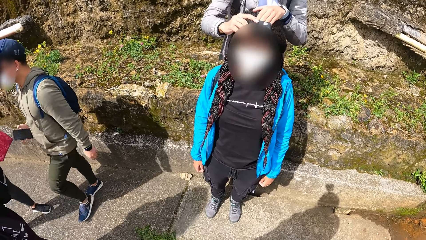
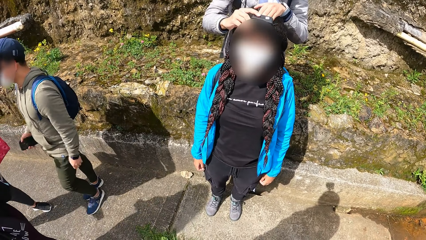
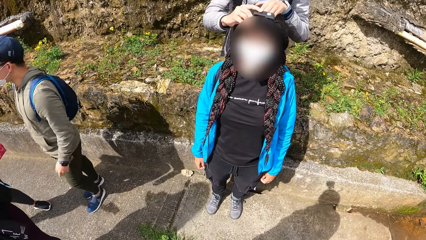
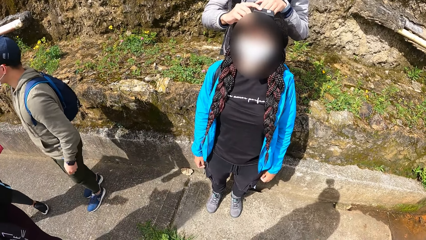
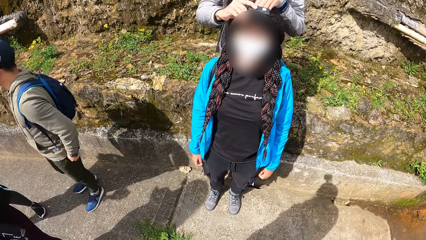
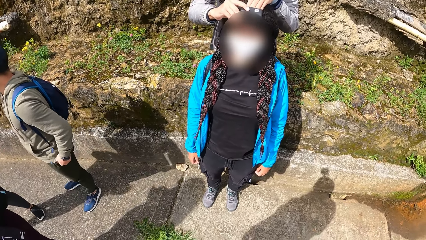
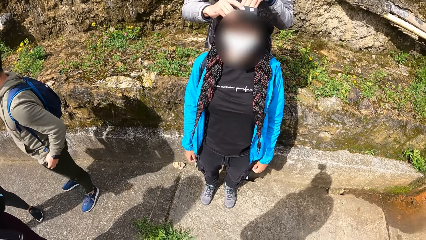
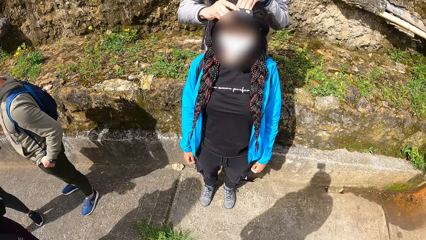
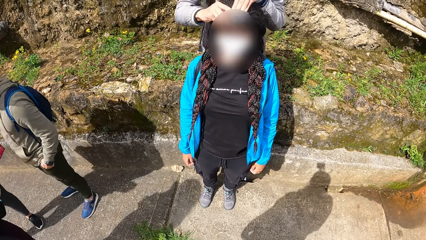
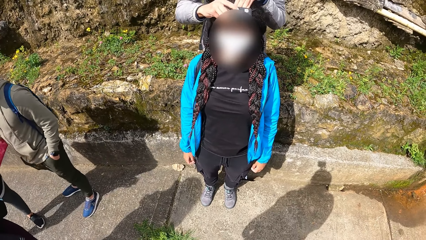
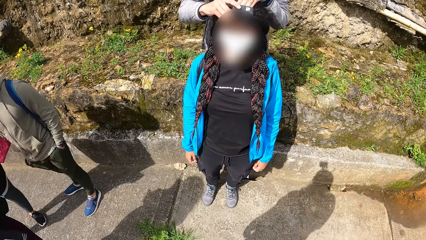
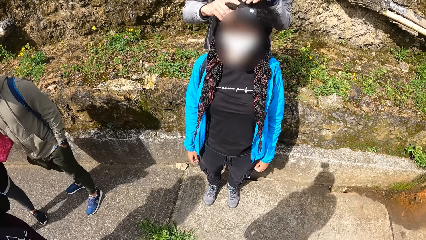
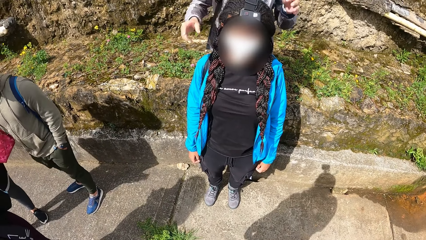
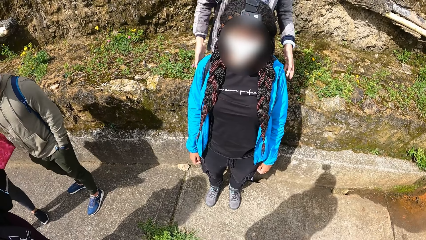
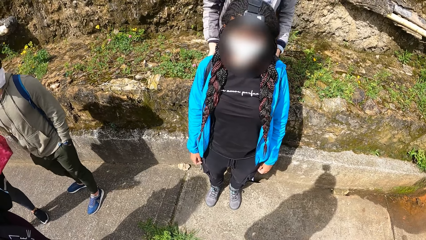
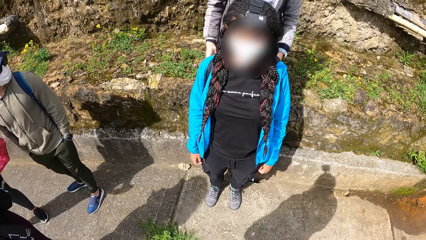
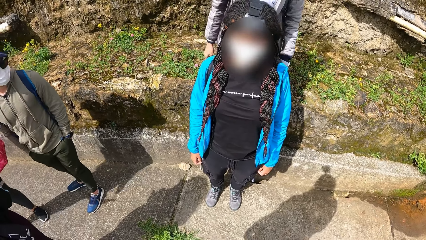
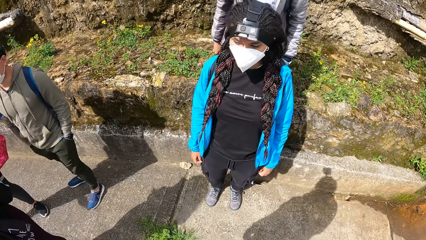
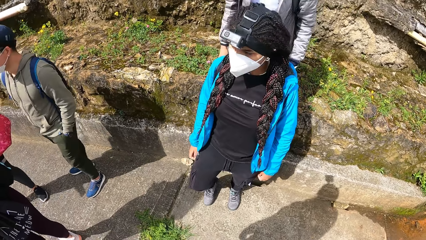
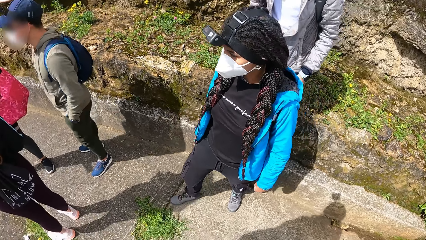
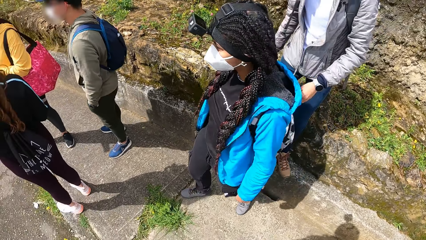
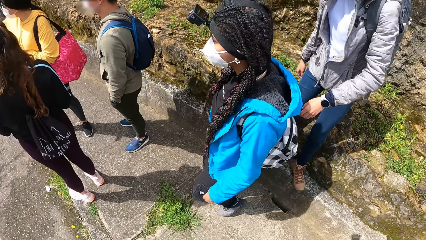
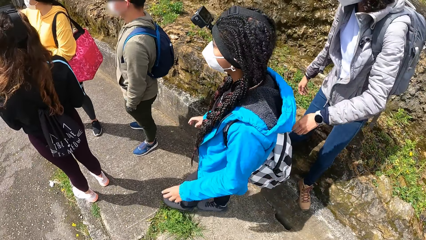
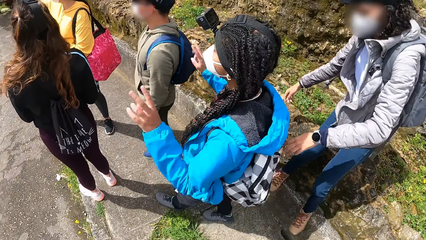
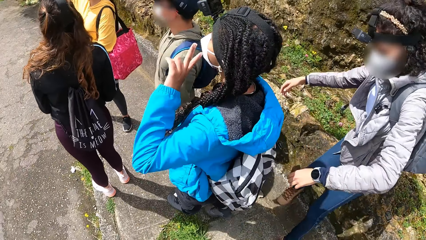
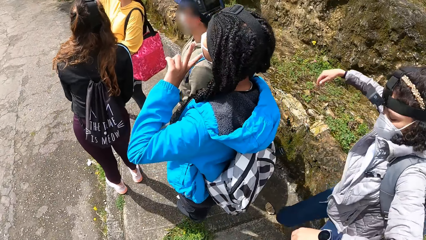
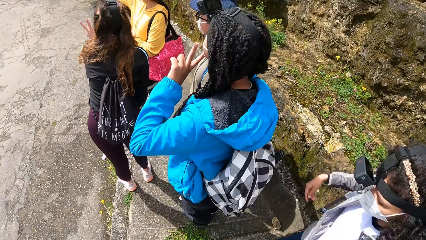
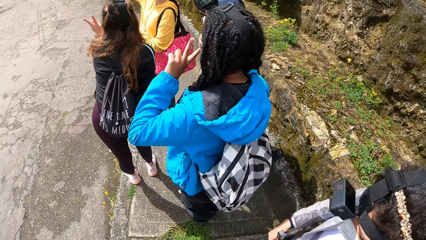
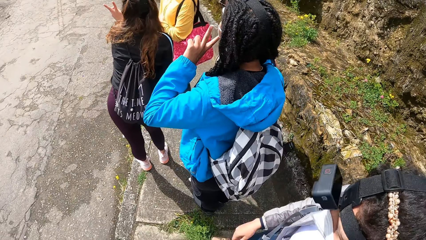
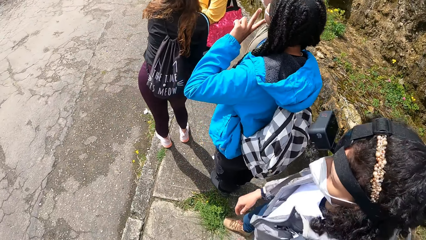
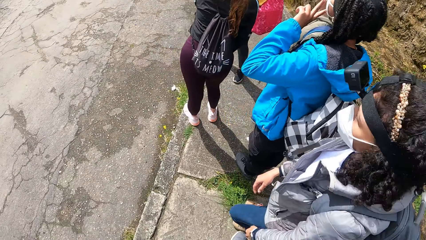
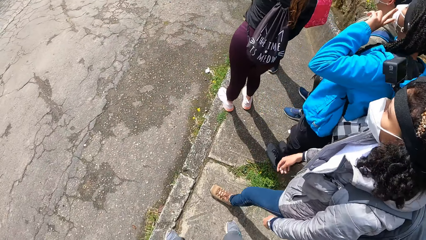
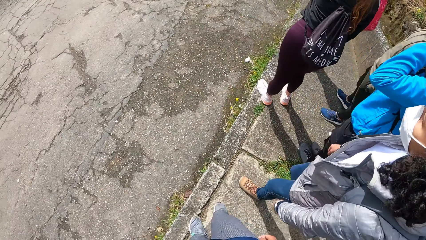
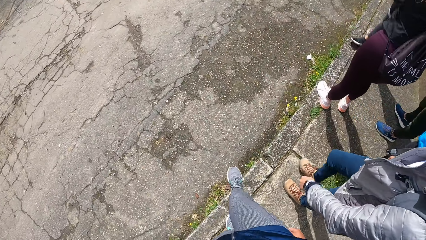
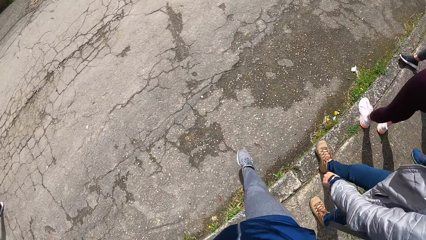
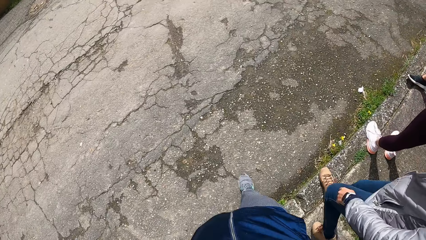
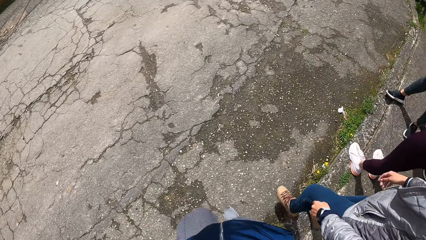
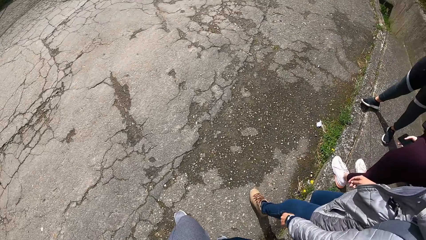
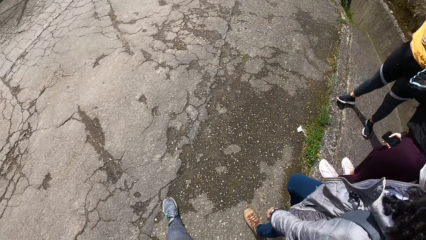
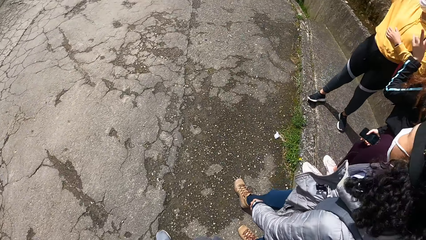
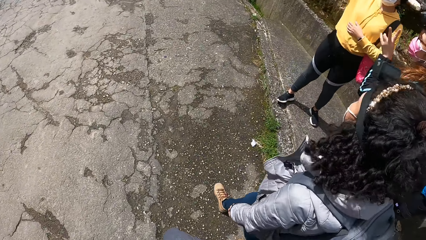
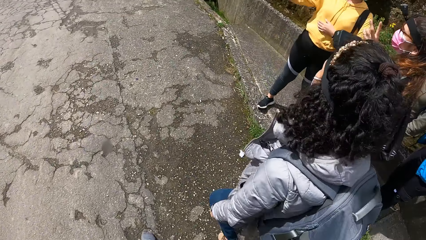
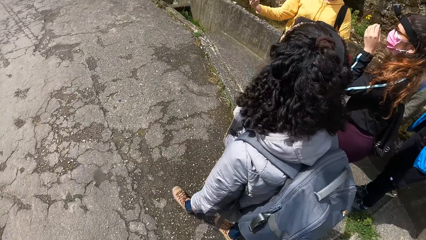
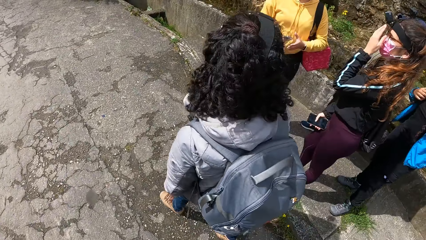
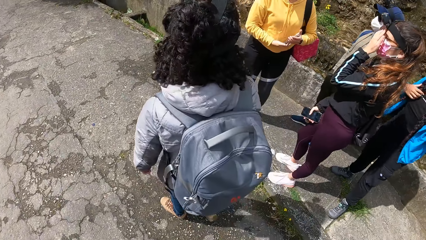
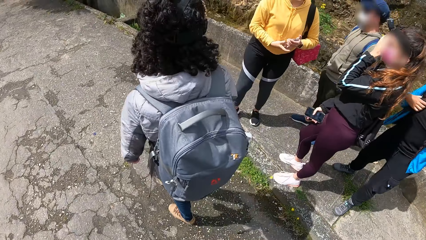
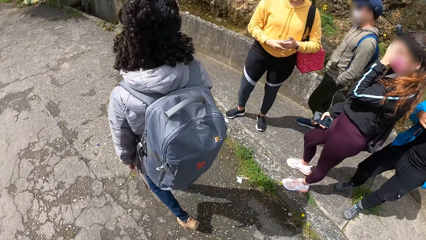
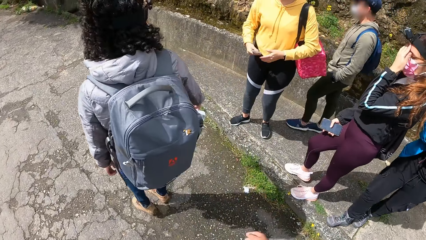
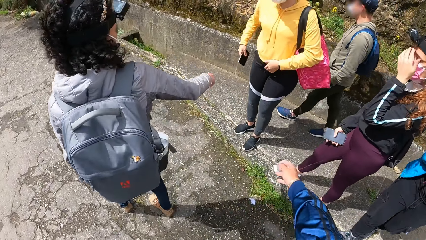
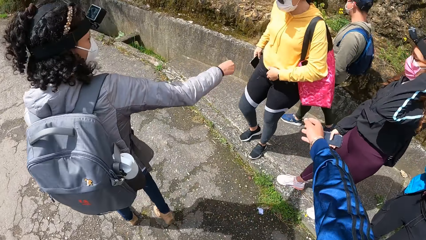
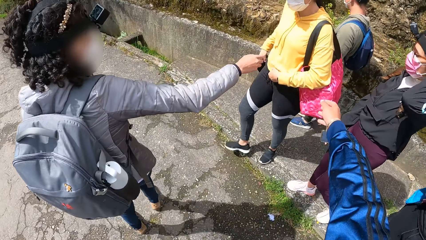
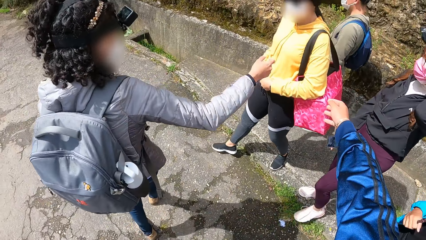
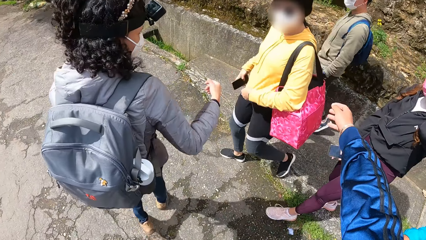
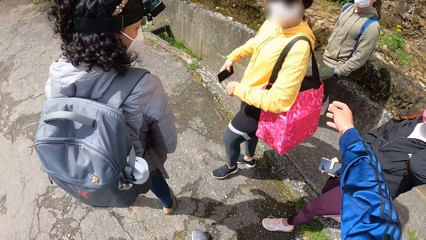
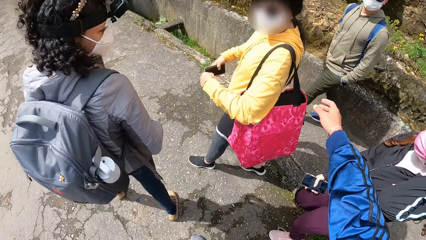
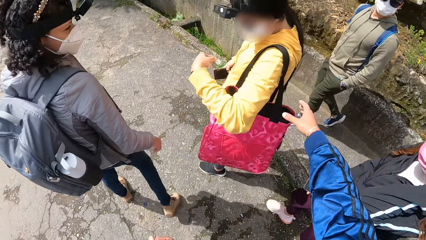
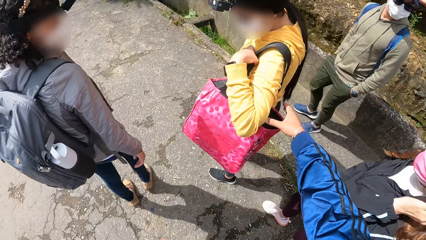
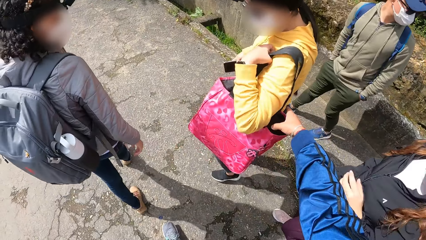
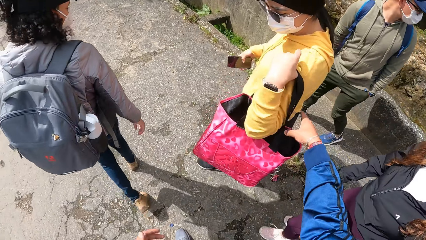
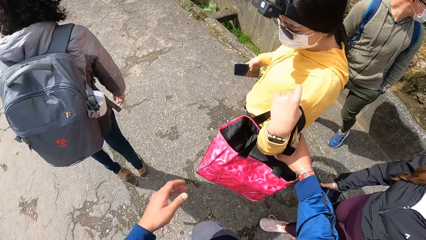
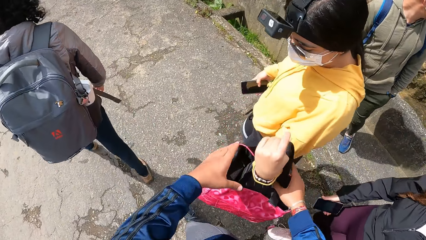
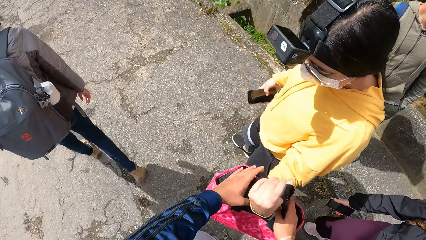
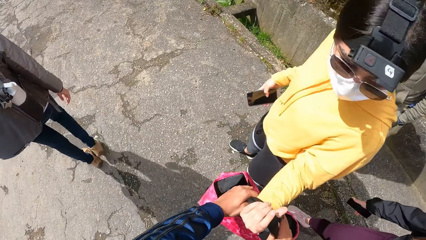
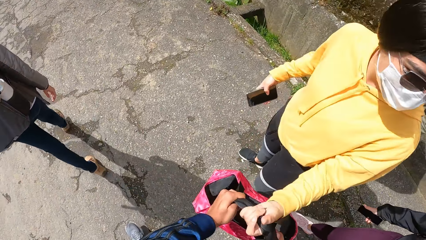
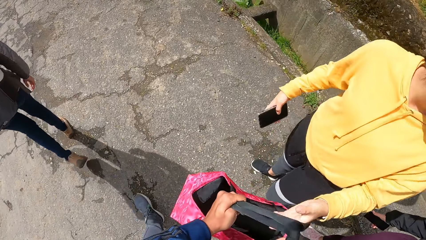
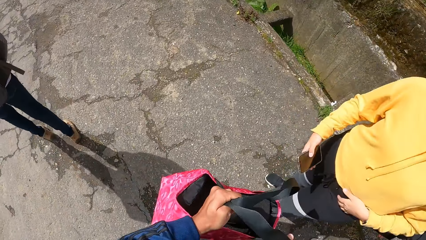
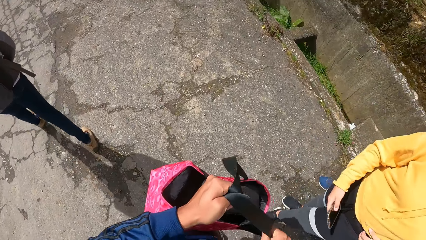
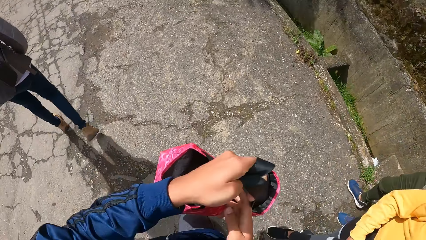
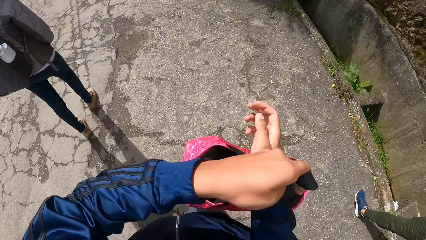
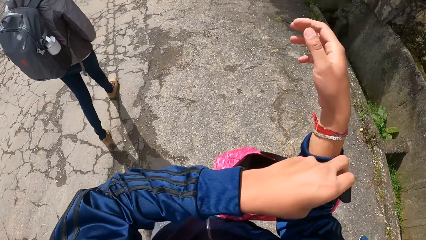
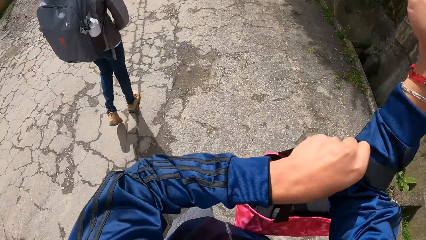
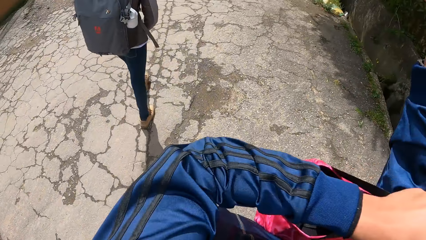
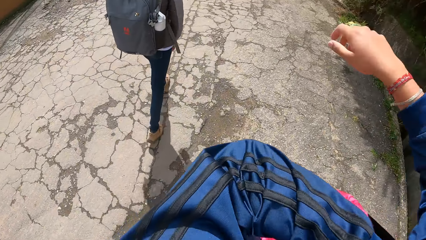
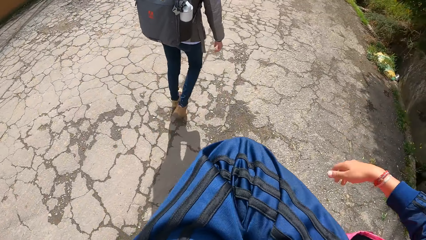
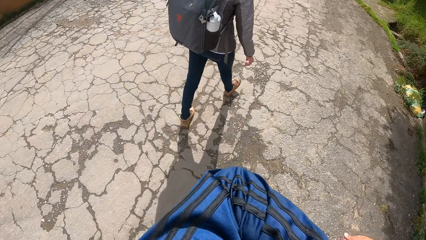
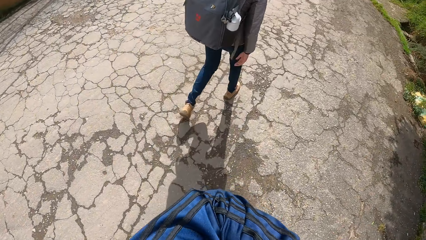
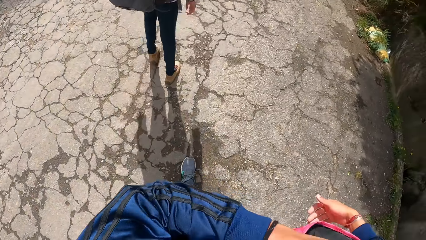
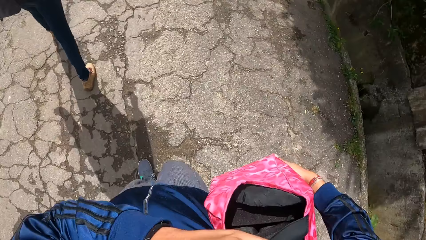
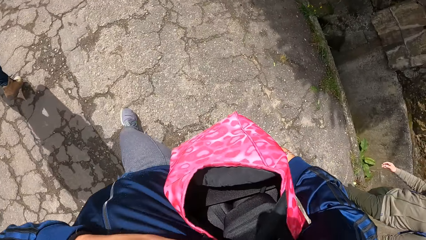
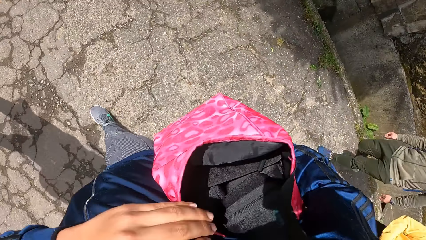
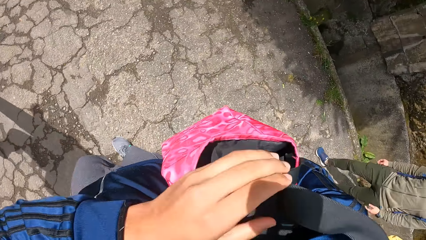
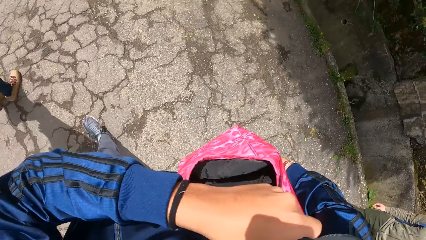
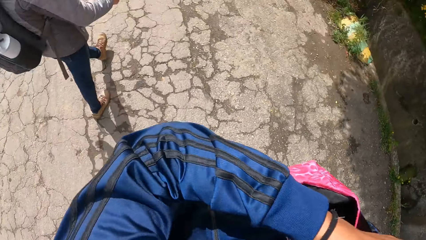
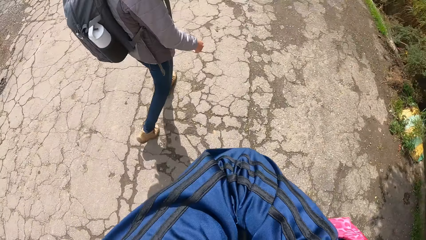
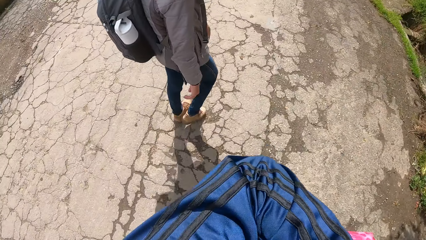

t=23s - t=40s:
A woman removes both hands from the camera on another woman's head. The second woman is in front. The first woman steps down the stair. A woman gesticulates with her hands. The second woman stops. The first woman walks in front. A woman stretches her right hand at another woman. The camera wearer stretches his right hand at the other woman. The other woman removes a bag from her left shoulder with her left hand. The camera wearer picks up the bag from the other woman with his right hand. He picks up the bag from the other woman with both hands. The other woman holds a phone in her right hand. The camera wearer puts the bag in his right shoulder with his left hand. He carries the bag with his right hand.
